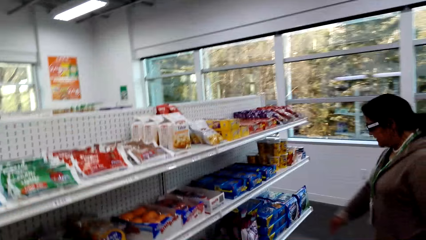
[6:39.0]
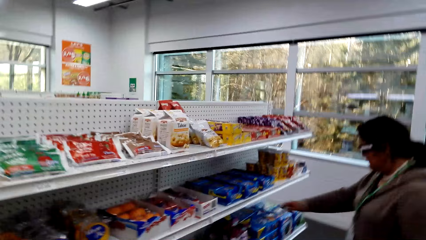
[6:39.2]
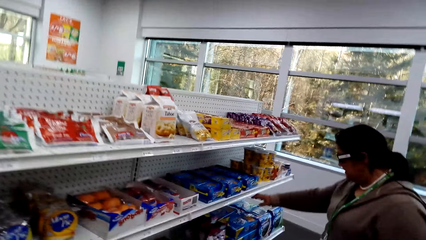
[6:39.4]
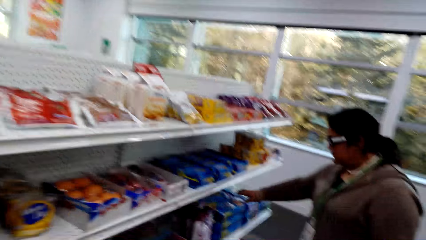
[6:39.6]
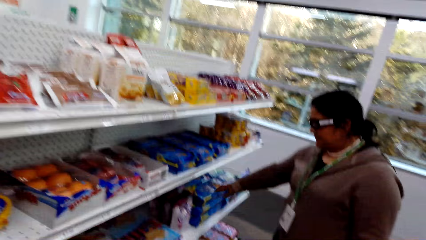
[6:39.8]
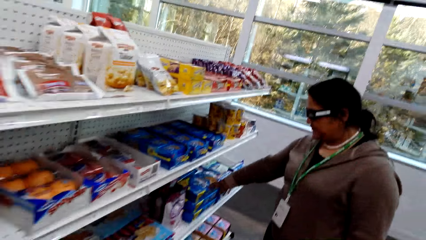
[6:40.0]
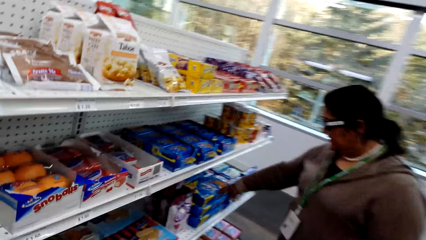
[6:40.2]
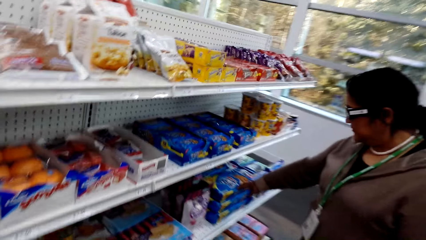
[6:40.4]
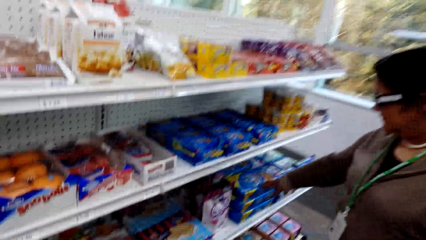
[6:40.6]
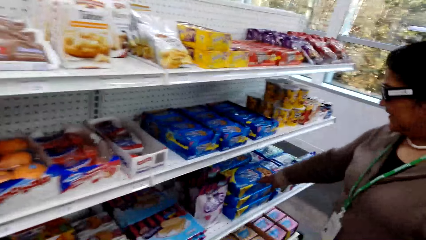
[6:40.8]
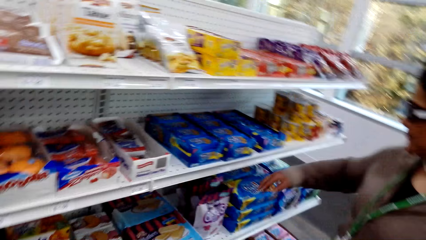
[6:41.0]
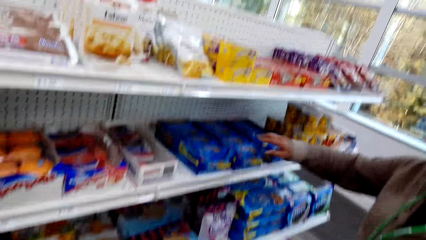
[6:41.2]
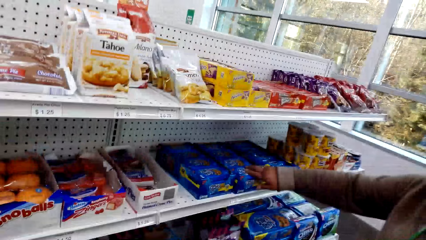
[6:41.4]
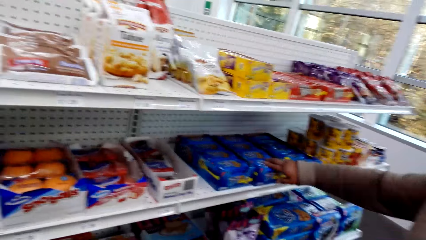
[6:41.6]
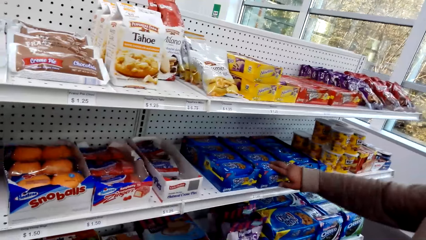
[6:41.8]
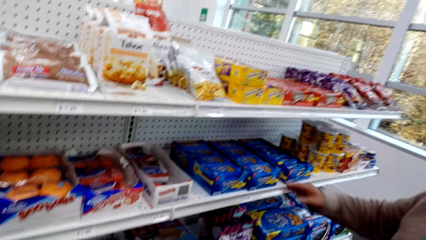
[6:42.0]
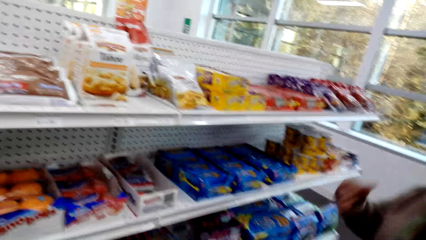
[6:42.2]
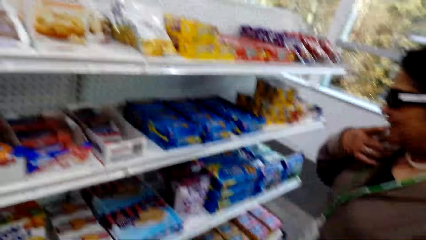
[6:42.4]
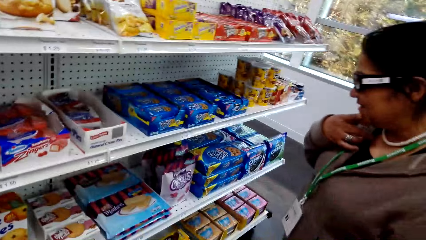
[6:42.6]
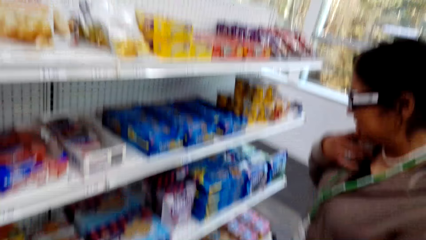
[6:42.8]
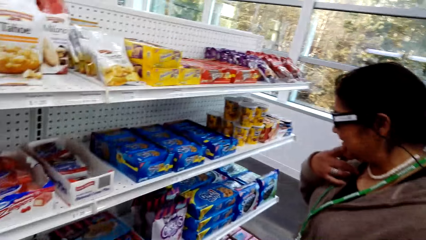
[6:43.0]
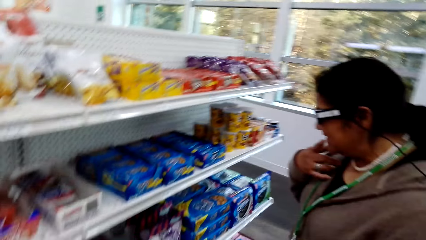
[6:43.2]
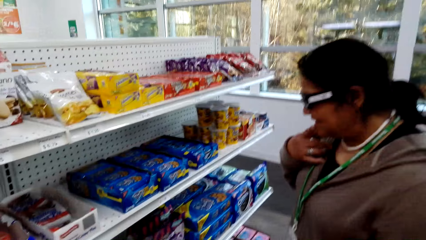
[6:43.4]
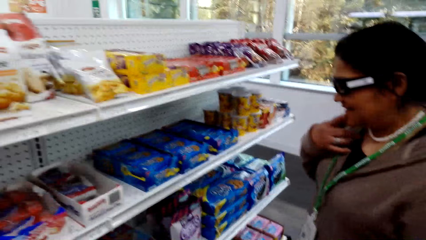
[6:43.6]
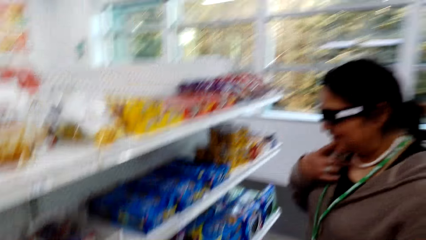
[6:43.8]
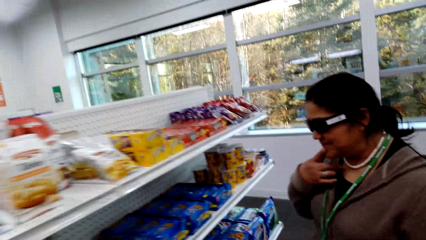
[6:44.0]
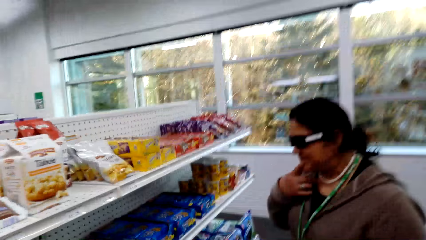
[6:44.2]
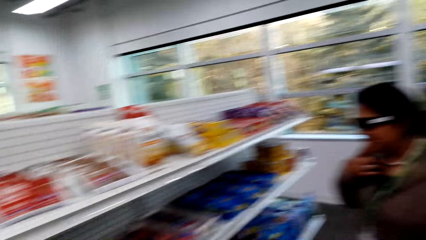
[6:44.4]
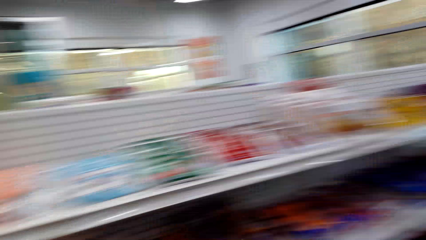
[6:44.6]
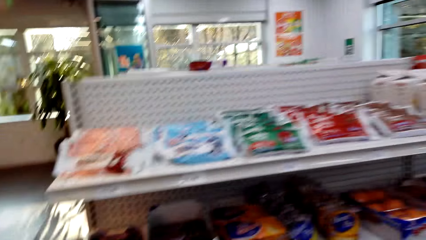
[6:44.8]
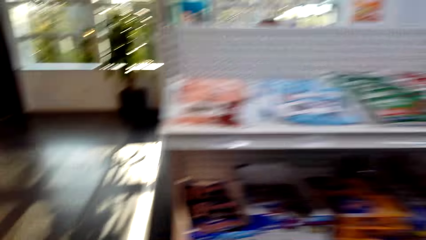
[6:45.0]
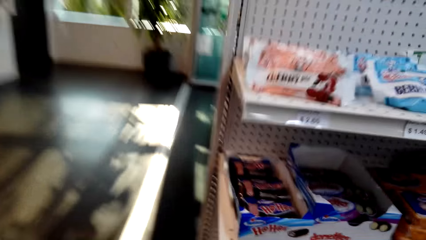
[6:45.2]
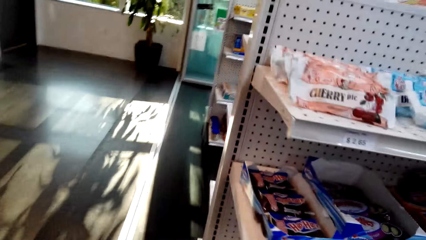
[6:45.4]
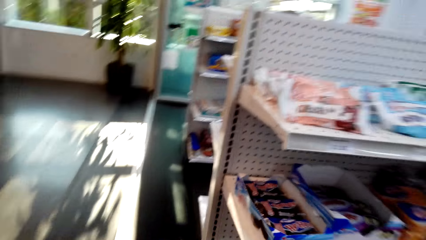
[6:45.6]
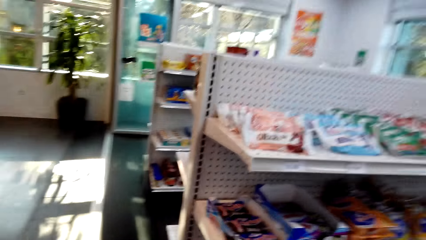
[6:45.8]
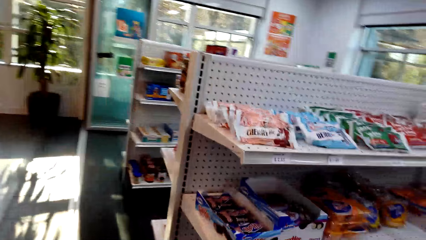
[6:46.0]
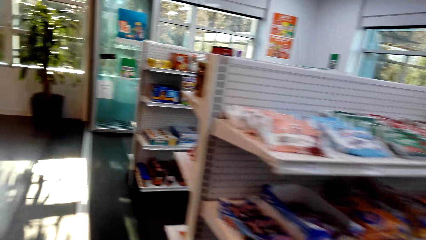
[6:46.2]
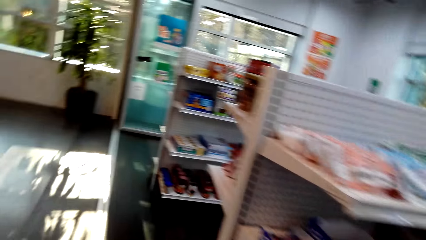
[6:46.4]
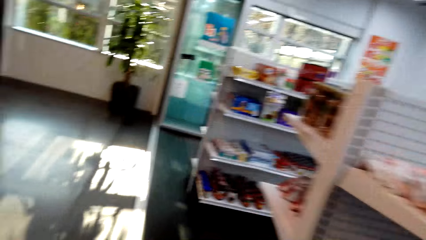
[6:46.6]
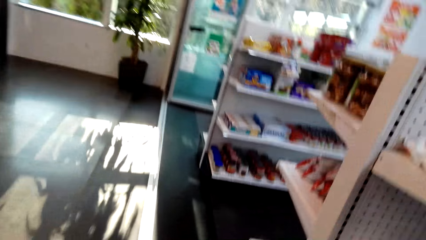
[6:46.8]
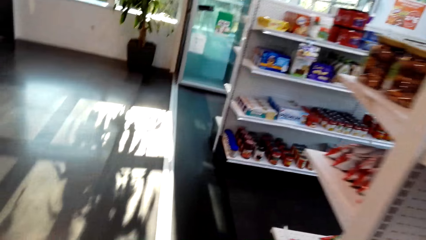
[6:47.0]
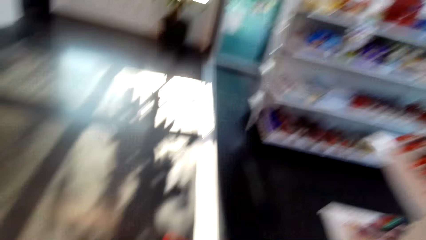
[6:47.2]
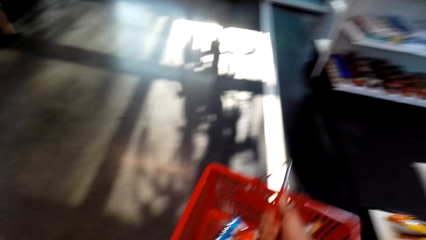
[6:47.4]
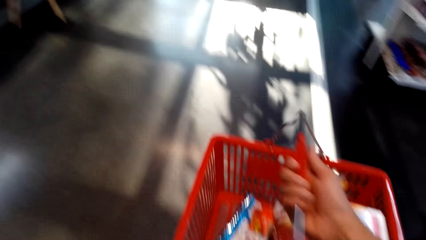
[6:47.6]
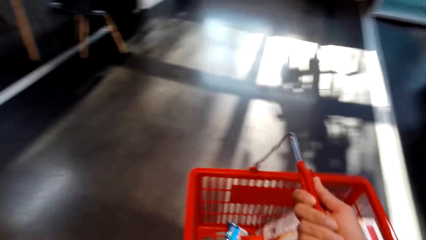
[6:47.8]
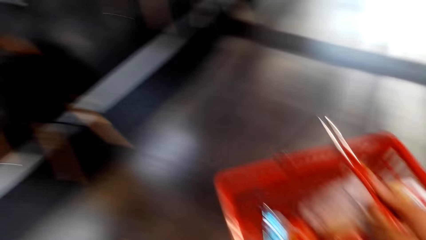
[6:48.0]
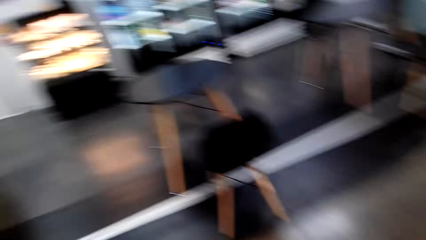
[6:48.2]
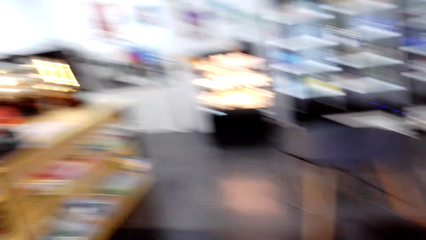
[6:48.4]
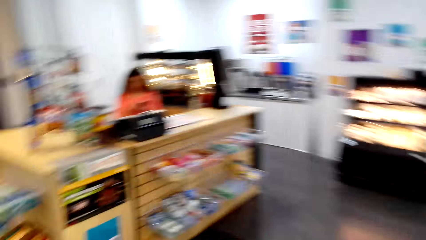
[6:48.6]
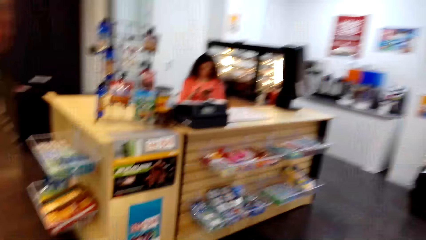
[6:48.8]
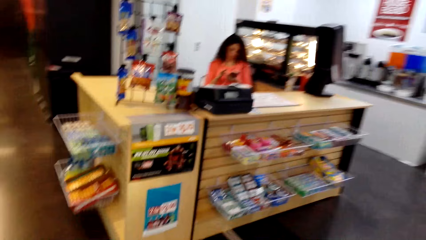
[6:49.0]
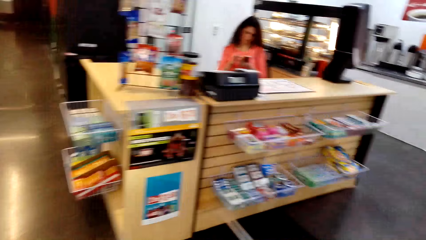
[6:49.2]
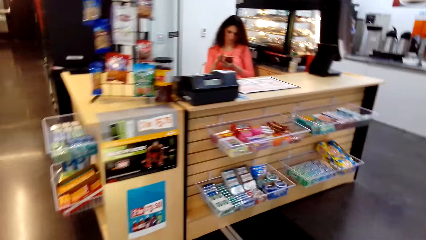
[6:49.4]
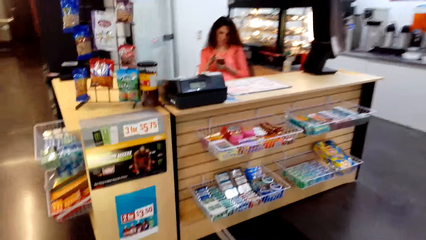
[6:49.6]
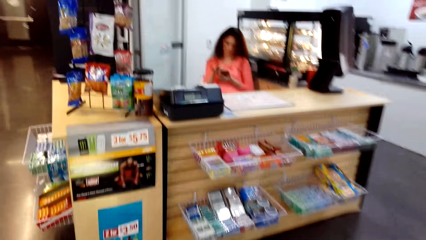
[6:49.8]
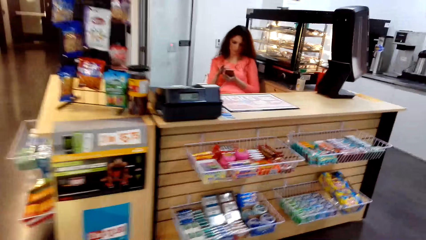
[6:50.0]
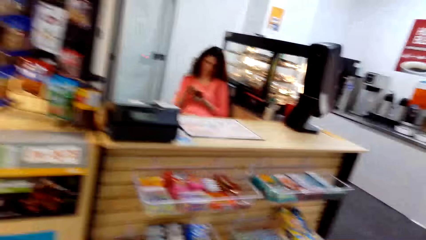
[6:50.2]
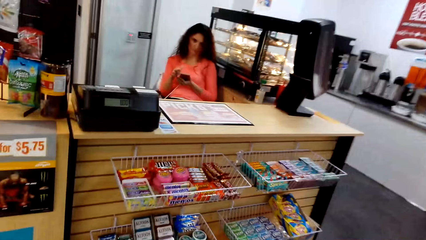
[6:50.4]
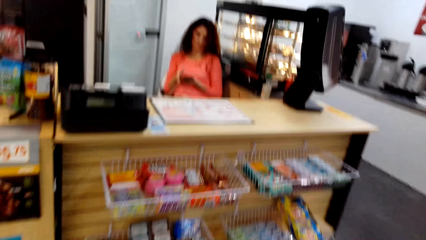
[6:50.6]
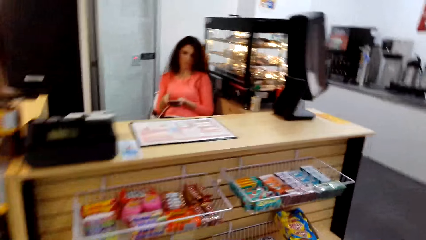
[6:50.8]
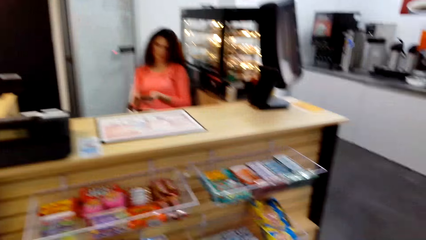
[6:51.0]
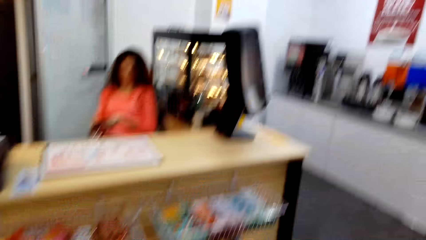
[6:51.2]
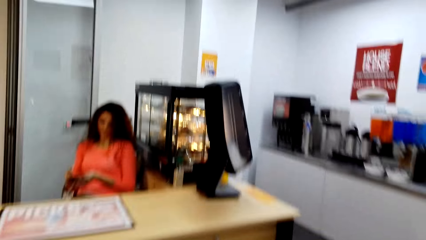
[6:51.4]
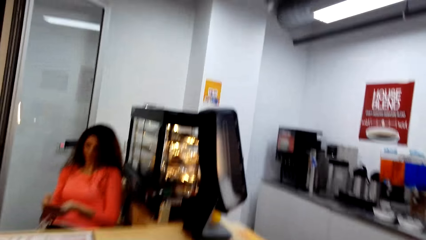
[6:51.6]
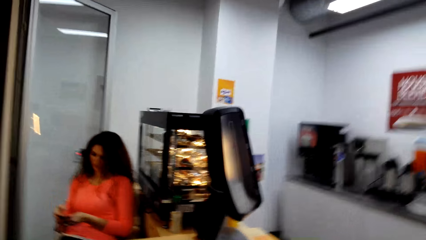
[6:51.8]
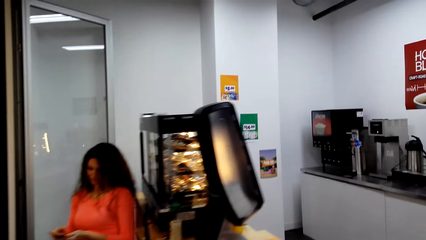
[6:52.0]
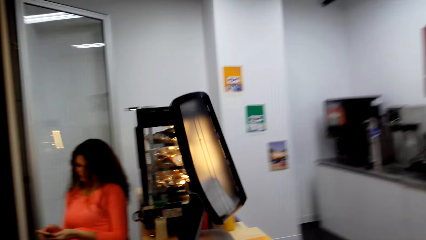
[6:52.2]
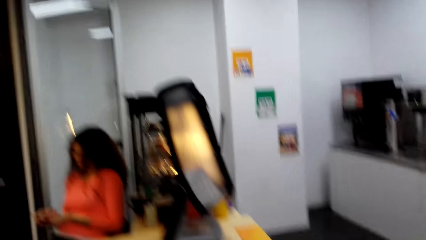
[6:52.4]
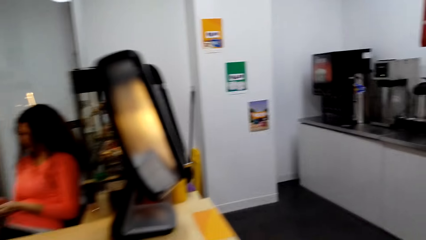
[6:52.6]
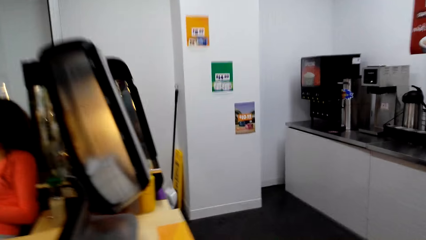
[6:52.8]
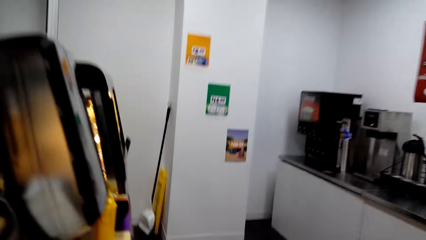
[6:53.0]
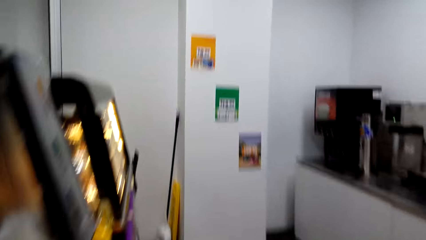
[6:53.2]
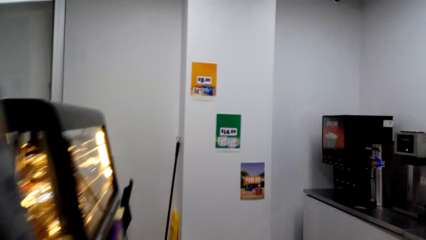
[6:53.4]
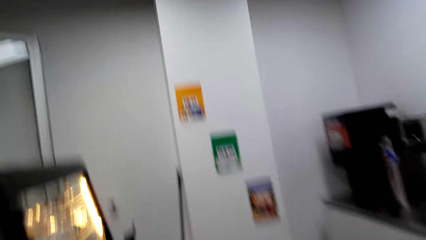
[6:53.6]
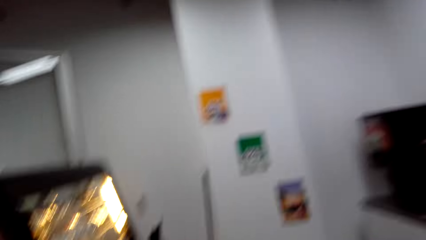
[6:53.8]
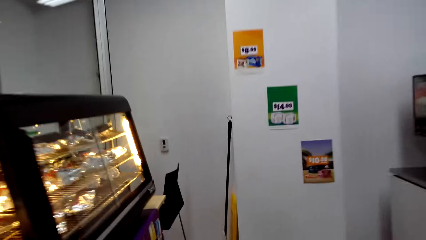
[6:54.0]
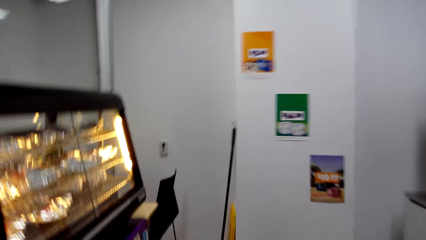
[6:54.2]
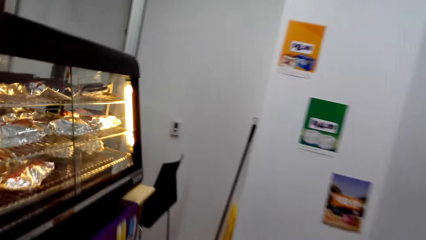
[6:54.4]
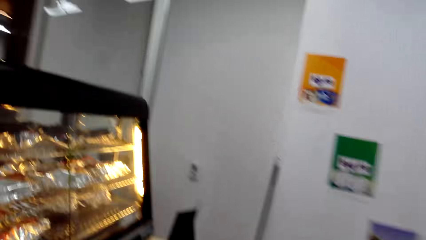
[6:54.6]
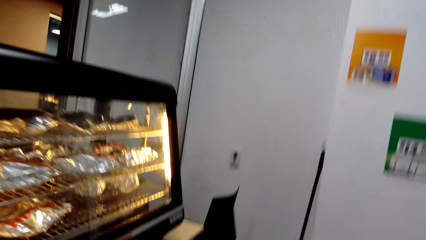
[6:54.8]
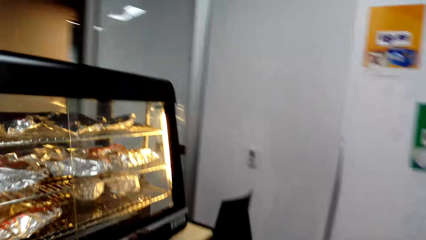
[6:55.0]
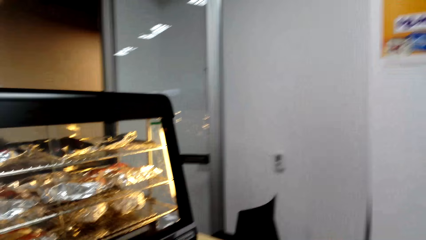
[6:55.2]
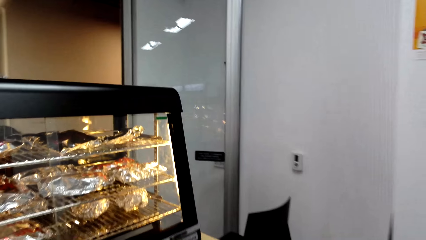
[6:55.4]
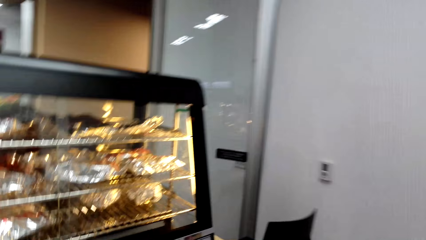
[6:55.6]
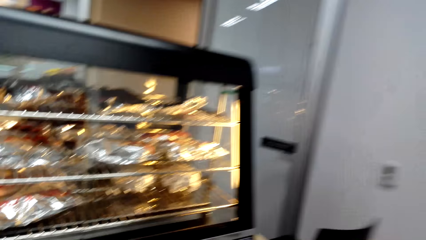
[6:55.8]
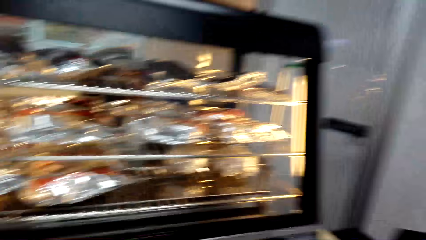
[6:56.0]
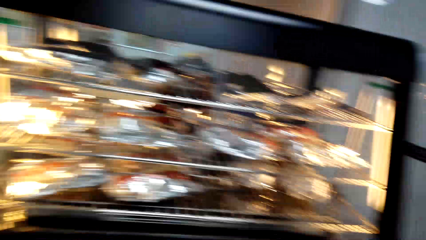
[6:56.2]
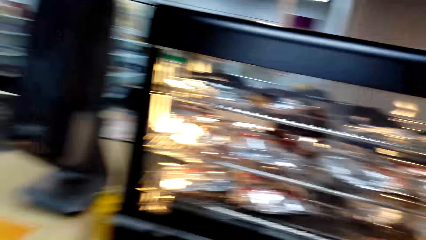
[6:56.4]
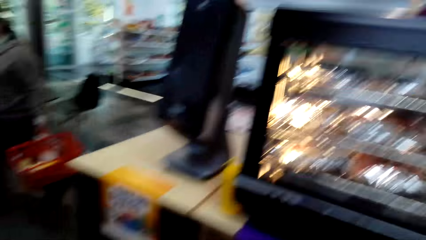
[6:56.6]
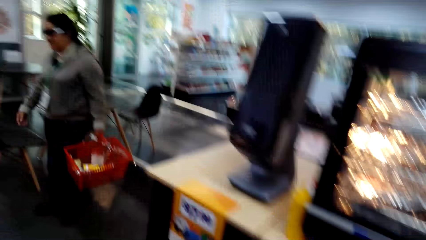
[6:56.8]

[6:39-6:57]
The camera wearer touches the Chips Ahoy. They walk around. A lady uses a phone.
